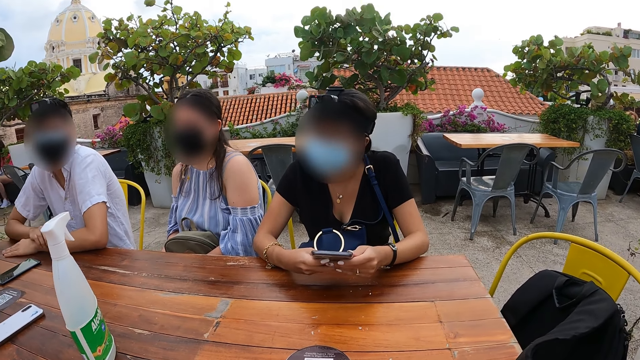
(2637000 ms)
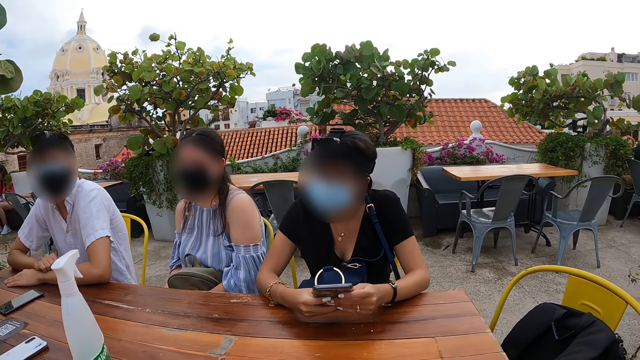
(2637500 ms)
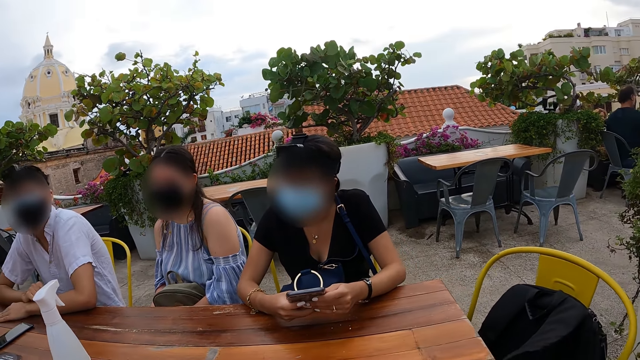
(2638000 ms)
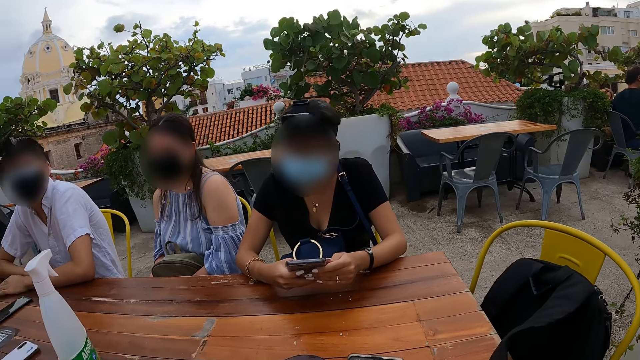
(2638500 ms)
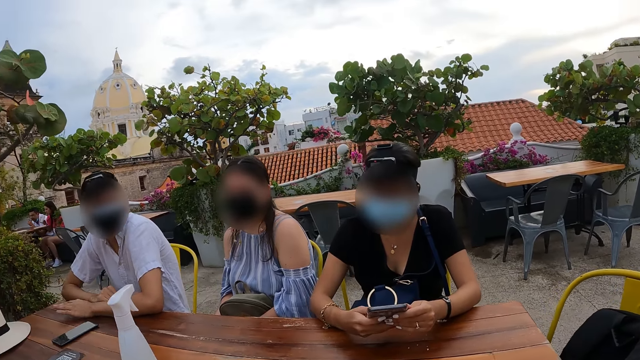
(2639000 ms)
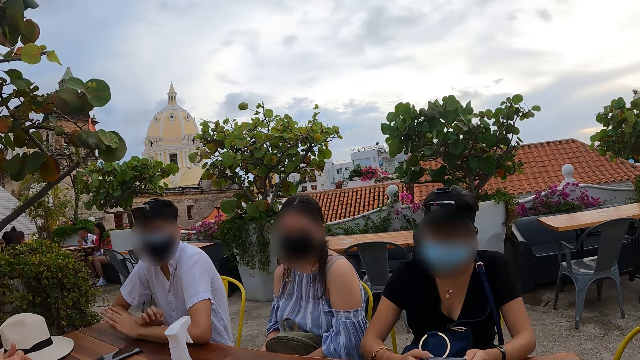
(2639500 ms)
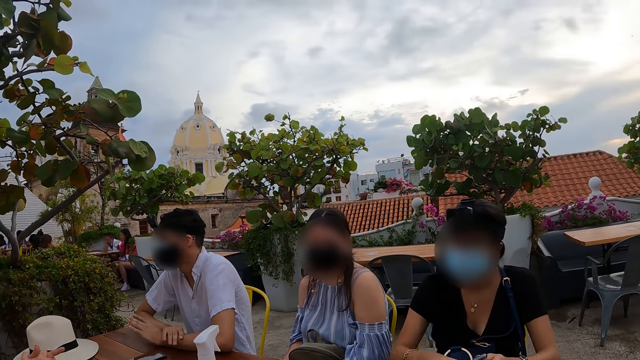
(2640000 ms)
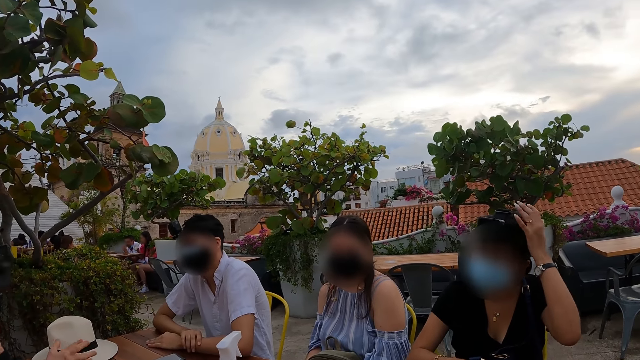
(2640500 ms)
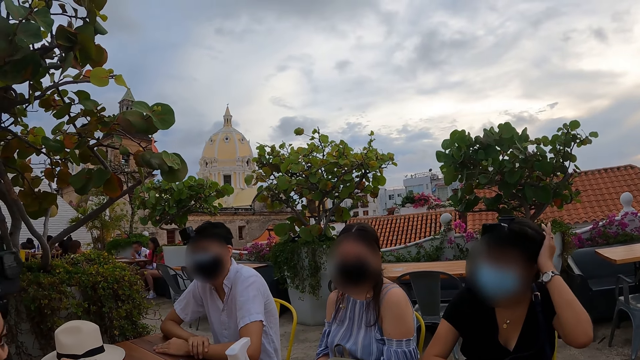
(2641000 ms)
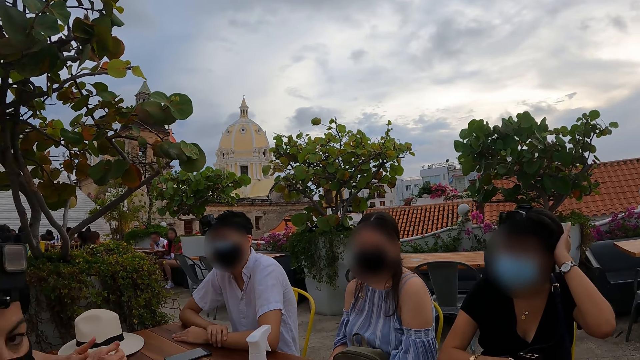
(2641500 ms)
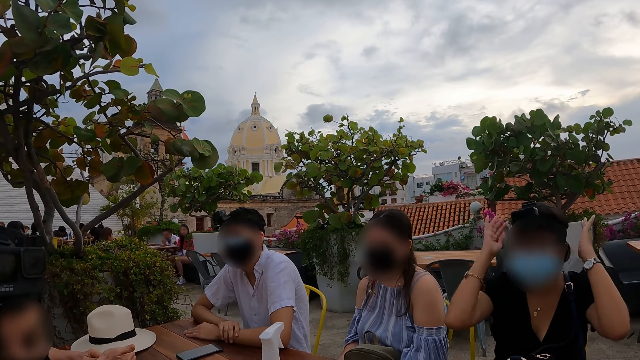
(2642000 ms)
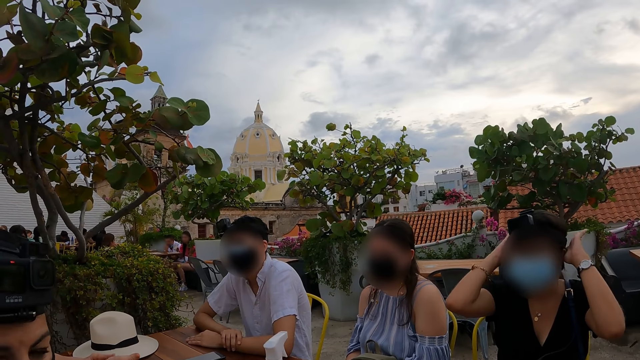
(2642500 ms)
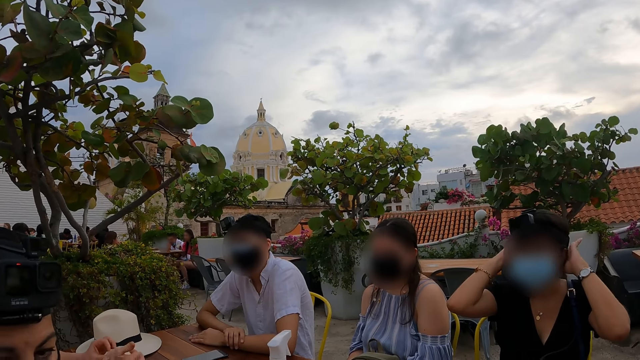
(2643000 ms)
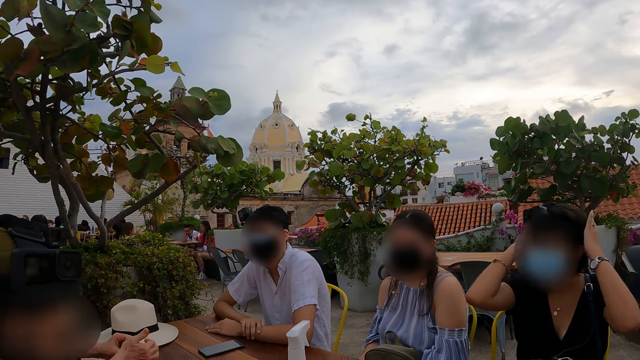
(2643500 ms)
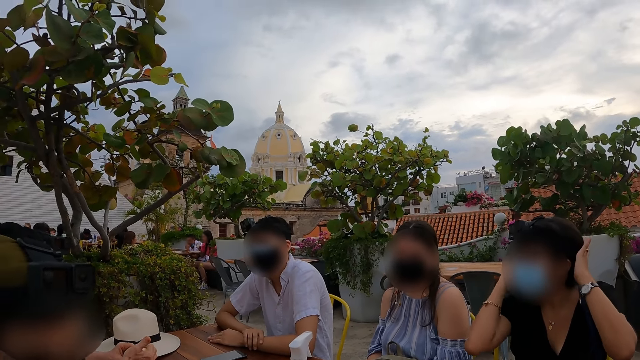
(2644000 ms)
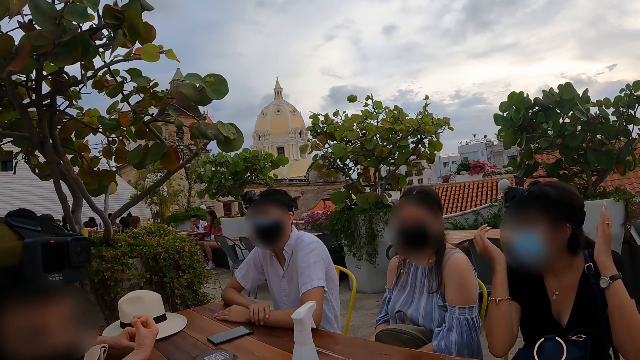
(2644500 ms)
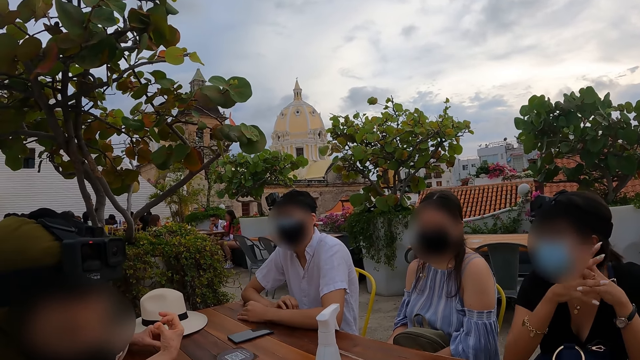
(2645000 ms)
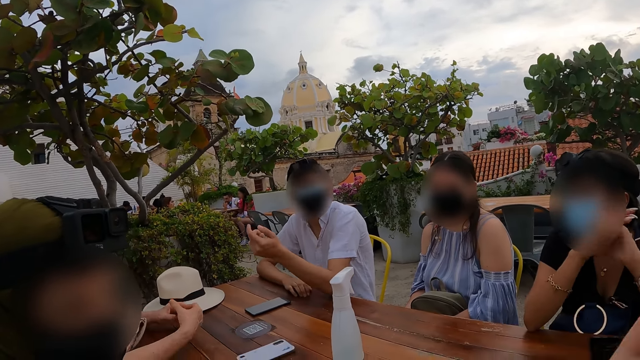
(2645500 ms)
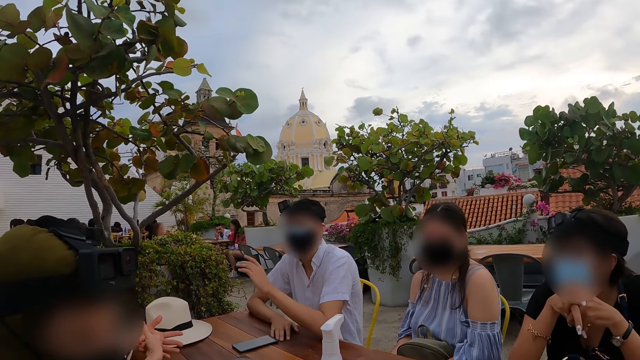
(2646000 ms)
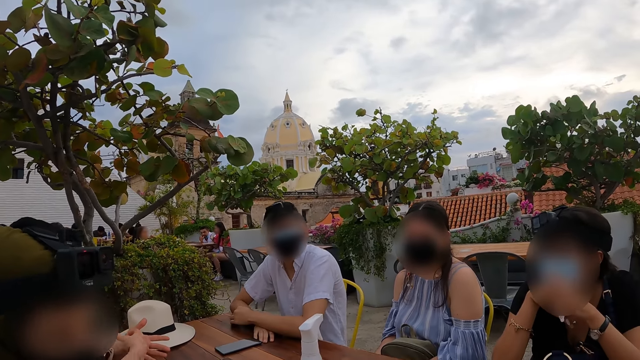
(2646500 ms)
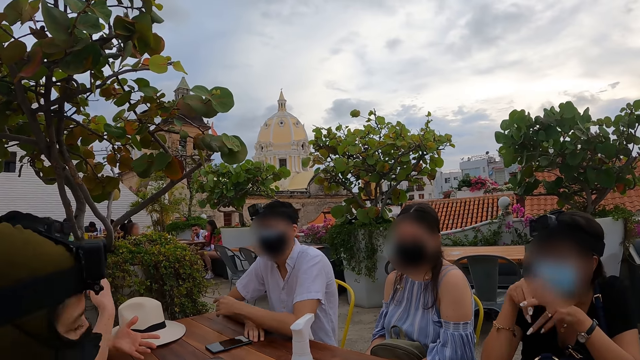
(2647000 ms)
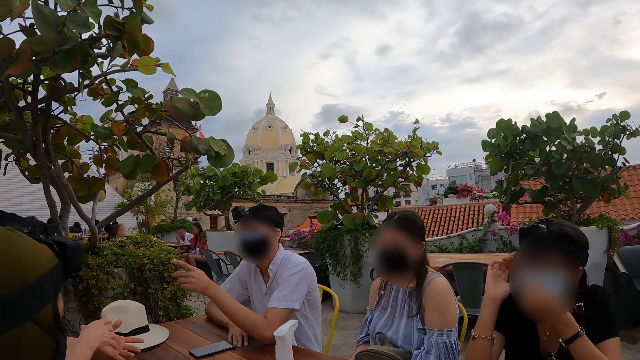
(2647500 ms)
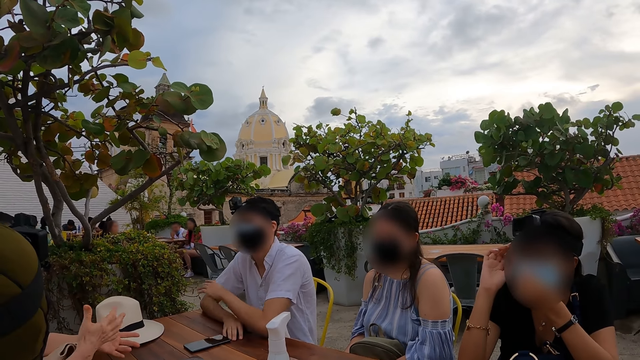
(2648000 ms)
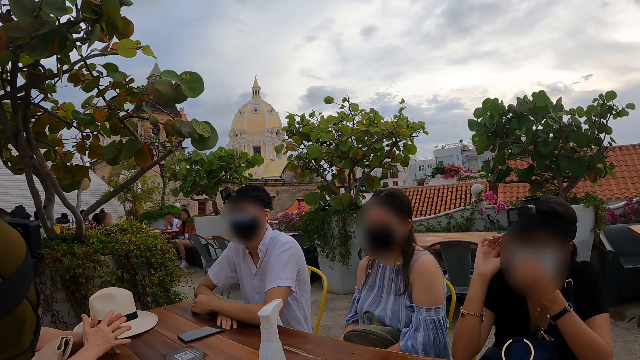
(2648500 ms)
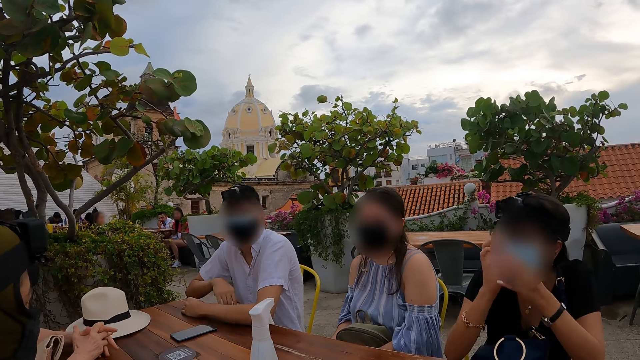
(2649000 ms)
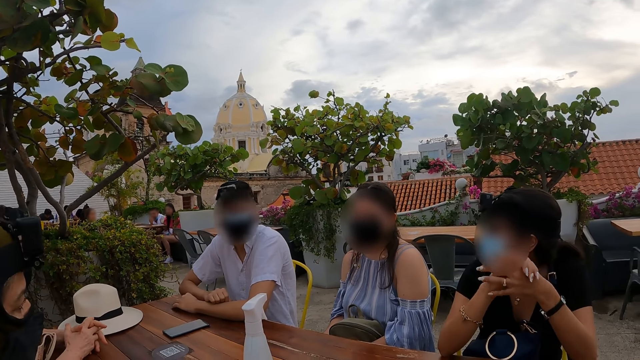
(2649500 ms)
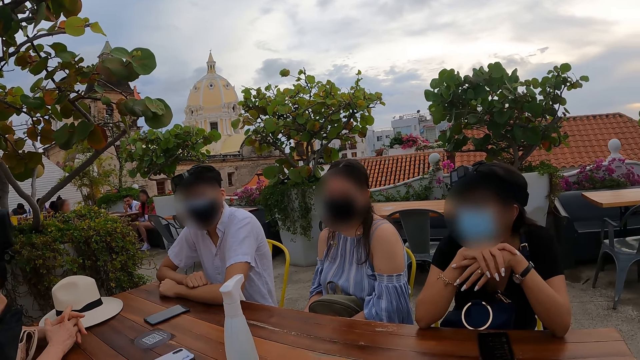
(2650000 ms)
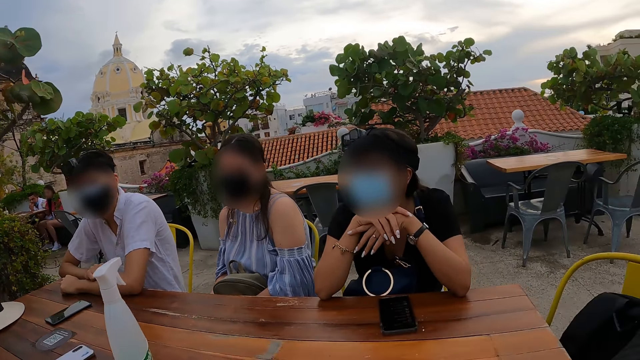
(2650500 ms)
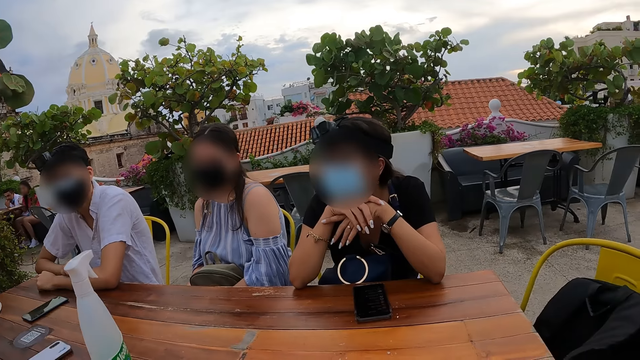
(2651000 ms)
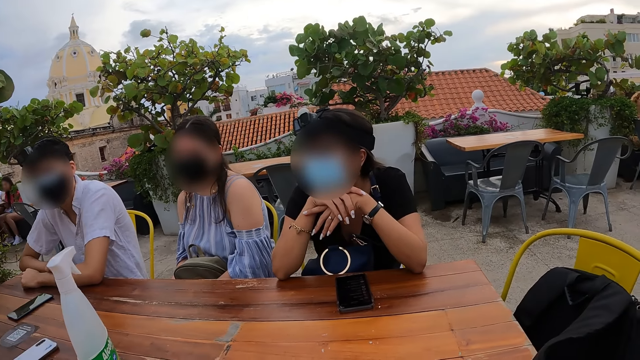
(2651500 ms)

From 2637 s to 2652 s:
The woman holds the phone with both hands. A man taps the table with both hands. The woman touches her head with her left hand. She rolls her hair. She touches her head with both hands. The man waves his right hand. The man points to another woman with his left index finger. He nods his head. The first woman adjusts the mask.

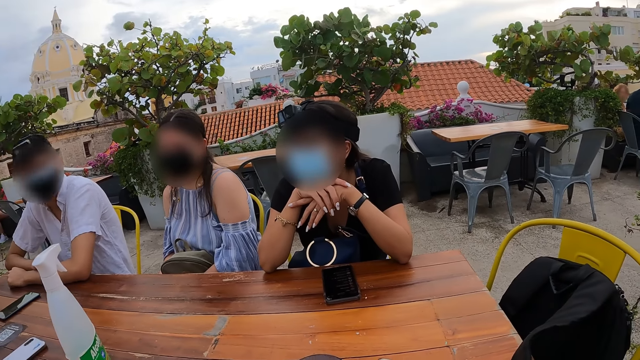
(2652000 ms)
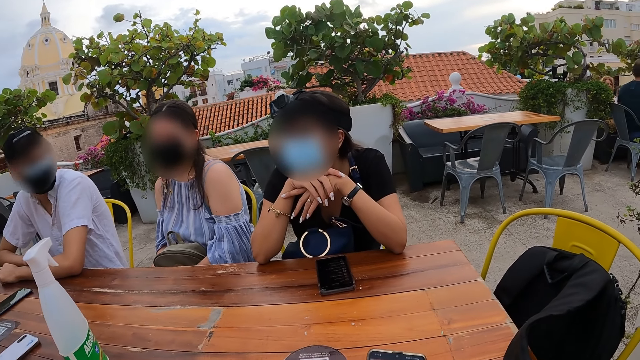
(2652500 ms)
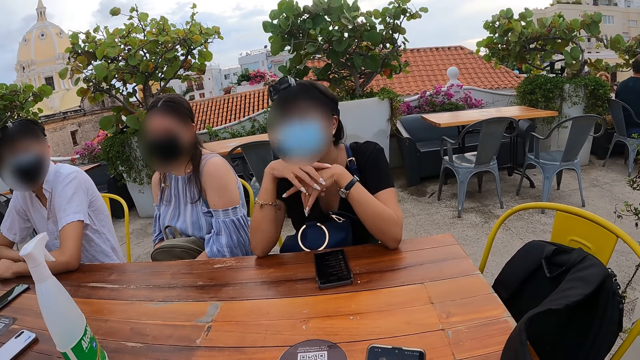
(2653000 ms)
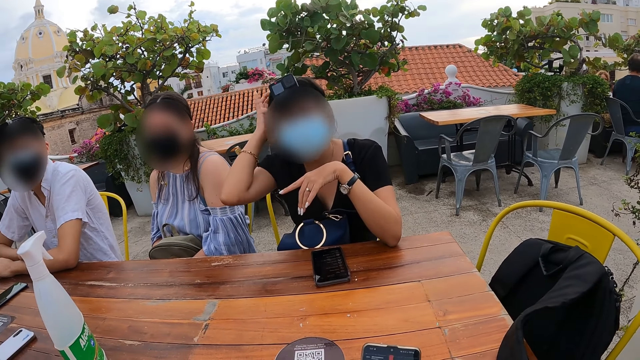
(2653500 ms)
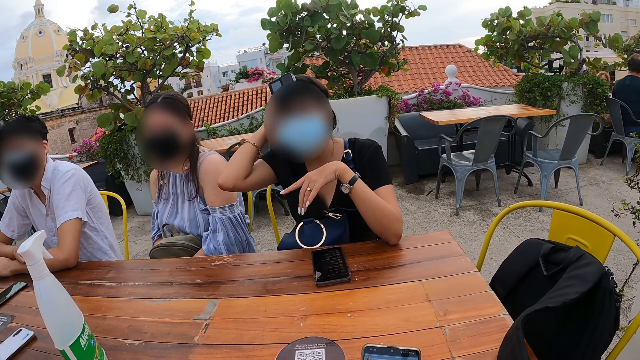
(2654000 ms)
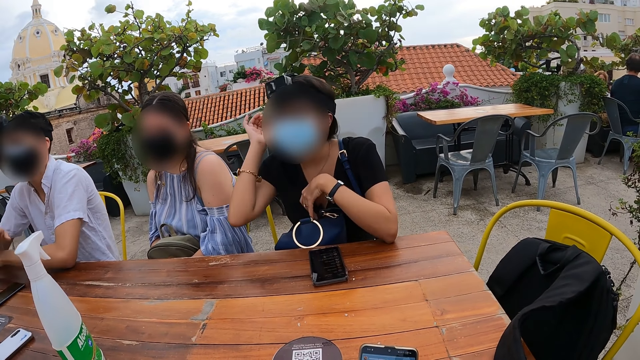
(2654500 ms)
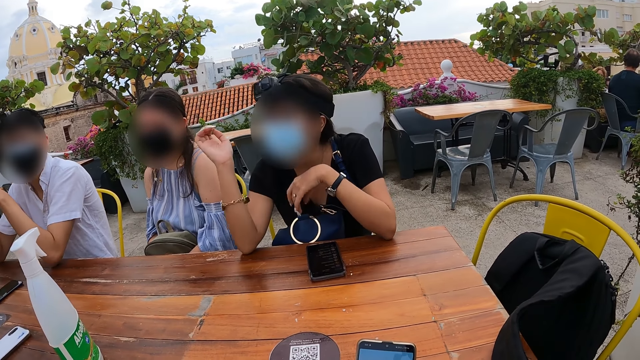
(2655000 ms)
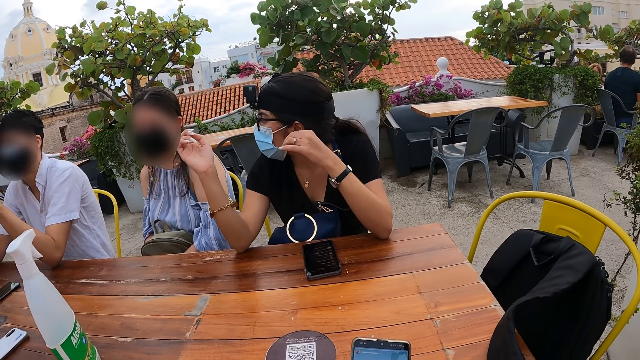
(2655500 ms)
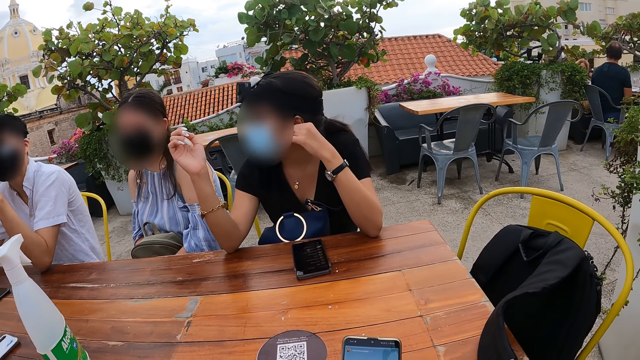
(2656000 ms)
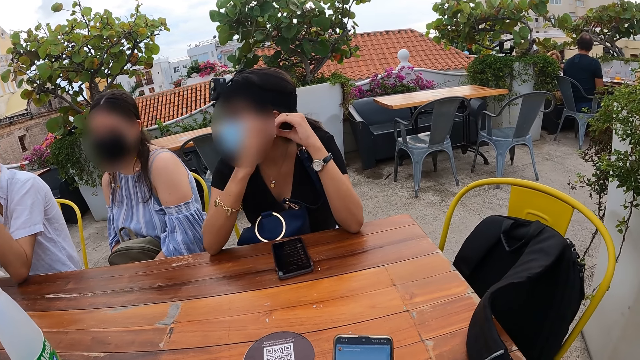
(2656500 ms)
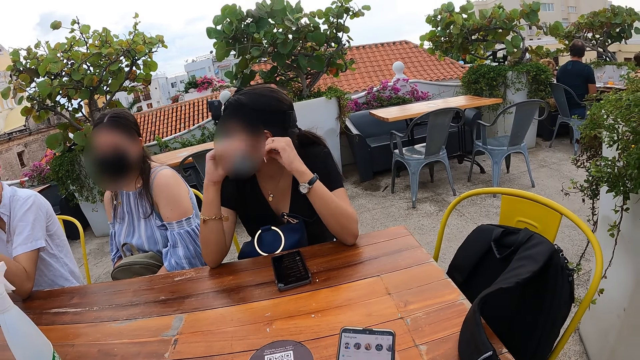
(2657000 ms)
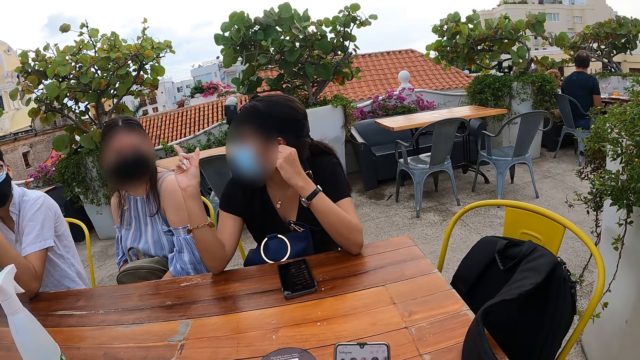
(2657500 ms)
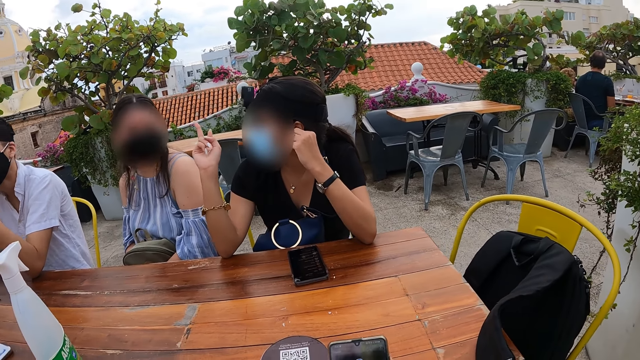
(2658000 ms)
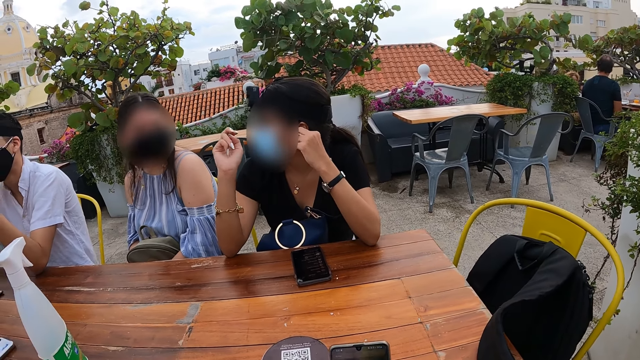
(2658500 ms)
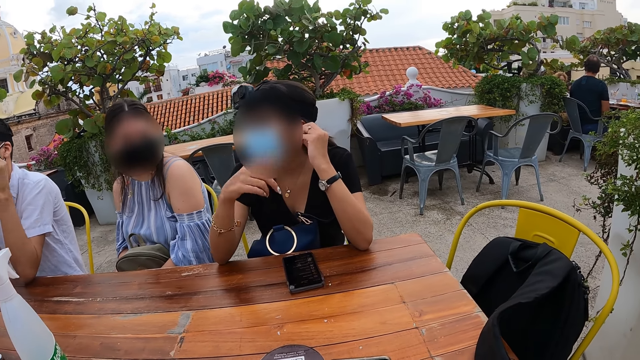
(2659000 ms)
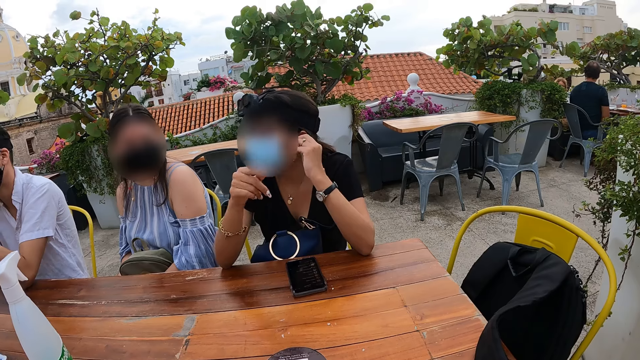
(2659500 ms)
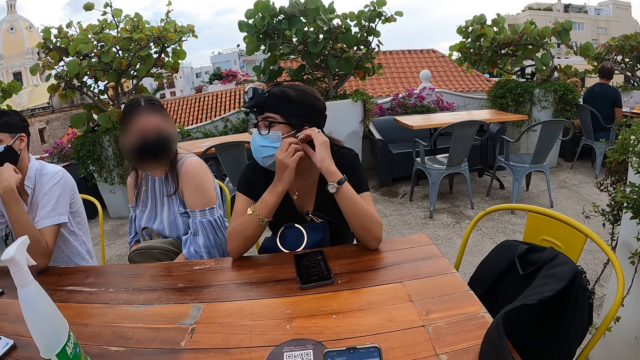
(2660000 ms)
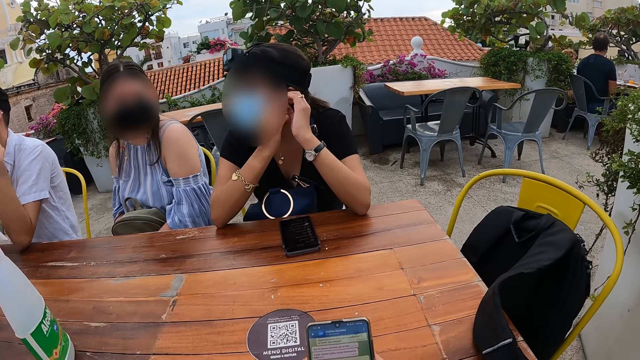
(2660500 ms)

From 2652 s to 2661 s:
The woman touches her head with her right hand. She holds her hair with the right hand. She adjusts her earrings with her left hand. She raises two right fingers. Another woman nods her head. The first woman points at a man with her right index finger. She adjusts her earrings with both hands.
